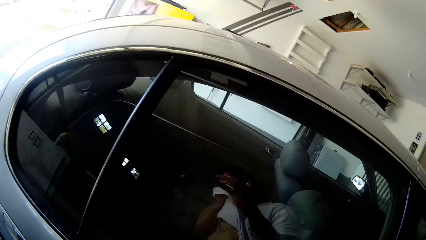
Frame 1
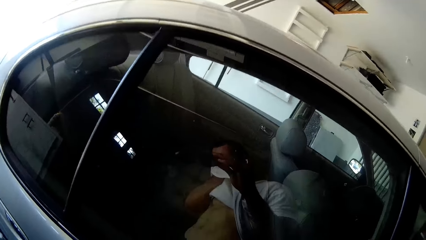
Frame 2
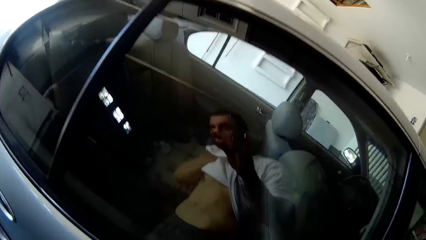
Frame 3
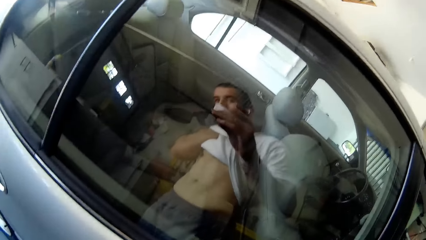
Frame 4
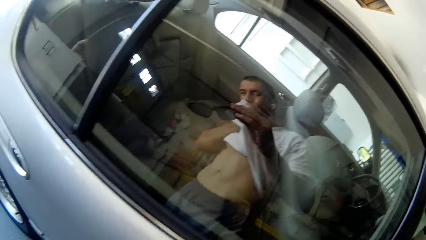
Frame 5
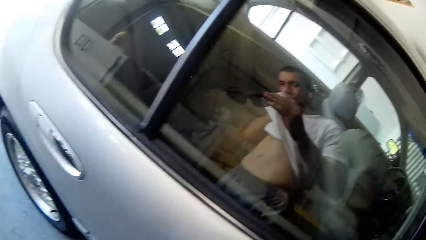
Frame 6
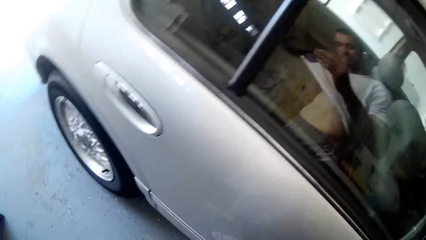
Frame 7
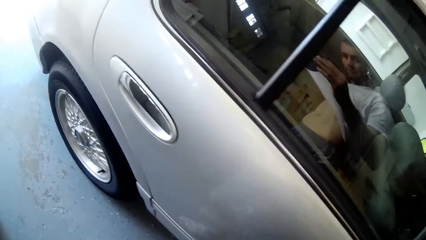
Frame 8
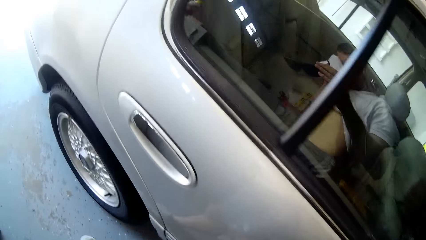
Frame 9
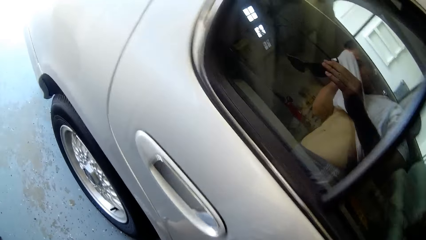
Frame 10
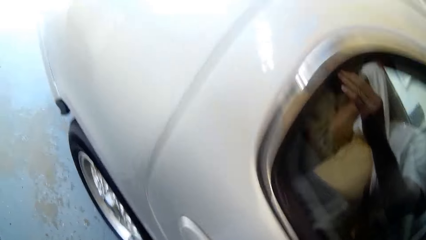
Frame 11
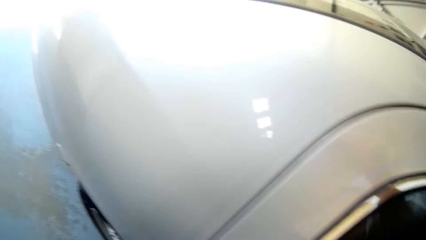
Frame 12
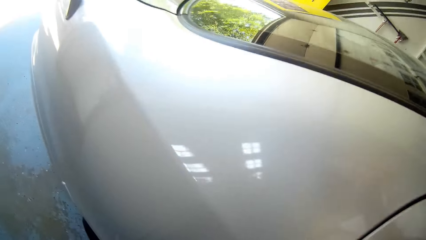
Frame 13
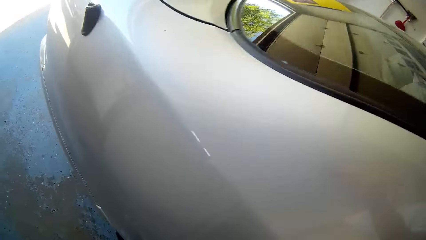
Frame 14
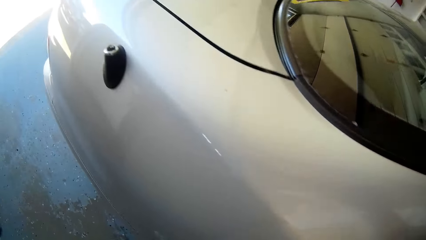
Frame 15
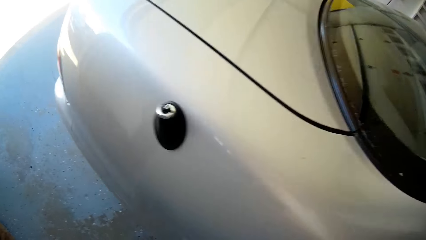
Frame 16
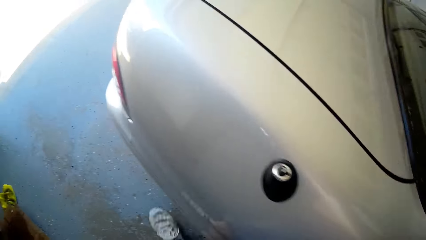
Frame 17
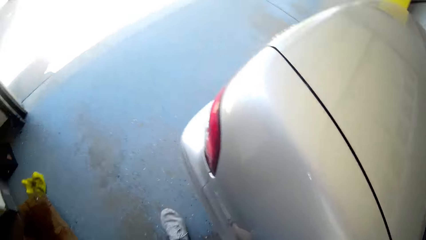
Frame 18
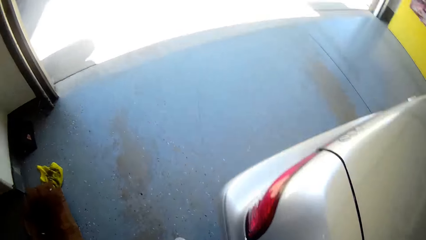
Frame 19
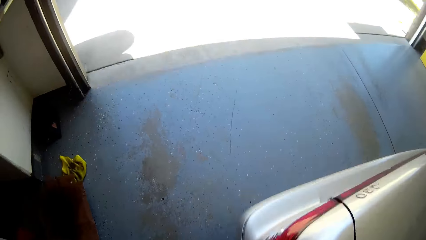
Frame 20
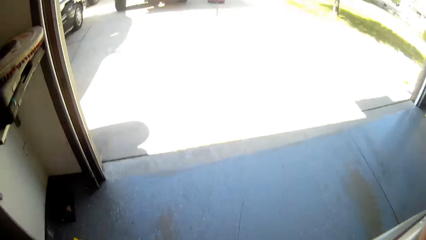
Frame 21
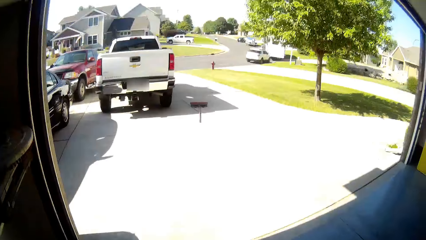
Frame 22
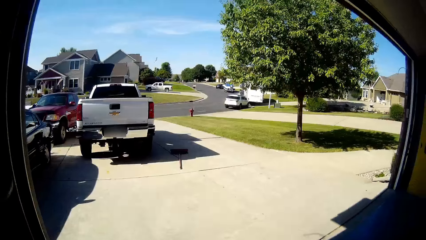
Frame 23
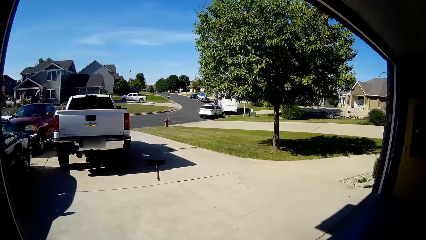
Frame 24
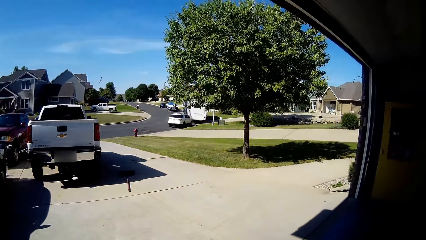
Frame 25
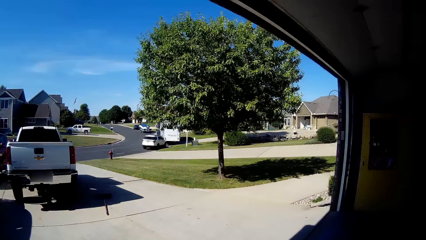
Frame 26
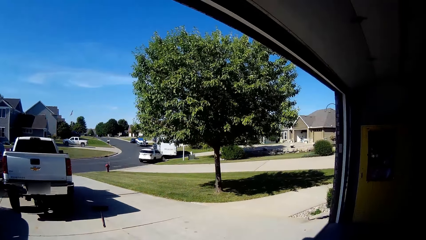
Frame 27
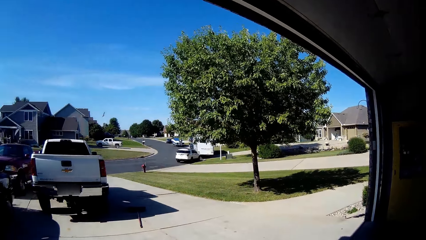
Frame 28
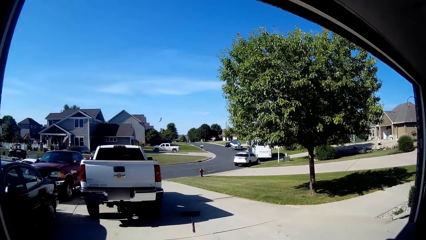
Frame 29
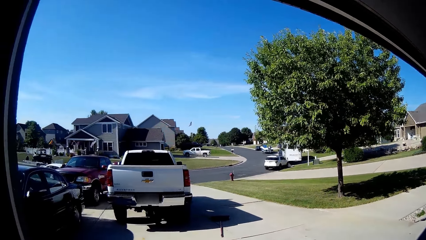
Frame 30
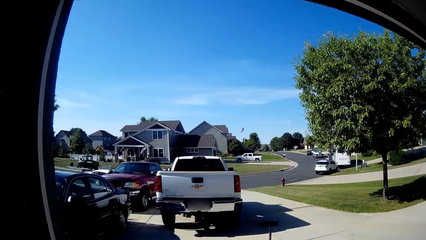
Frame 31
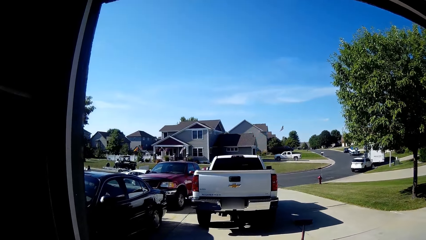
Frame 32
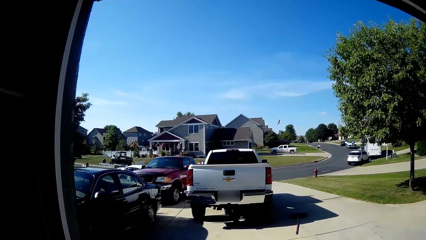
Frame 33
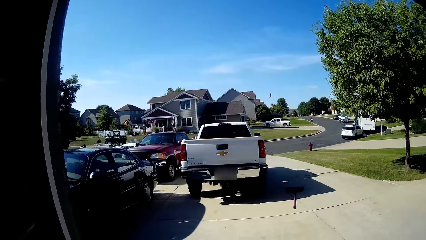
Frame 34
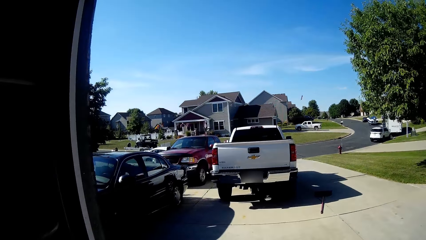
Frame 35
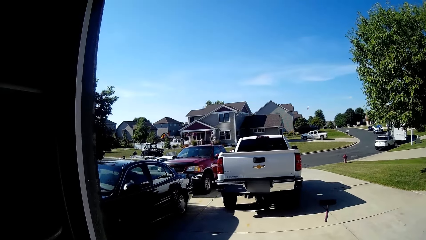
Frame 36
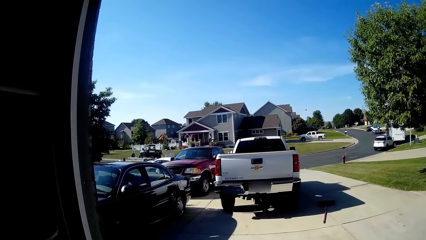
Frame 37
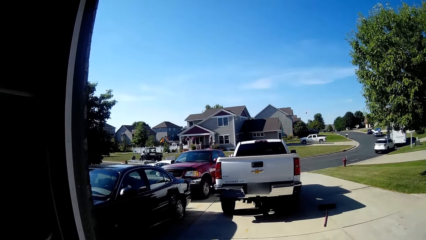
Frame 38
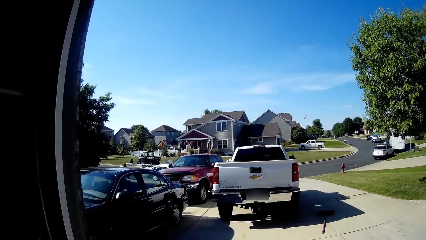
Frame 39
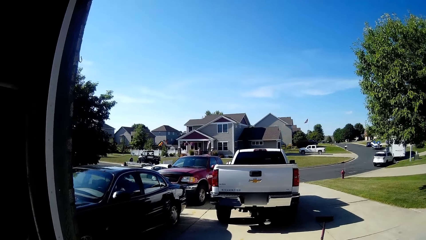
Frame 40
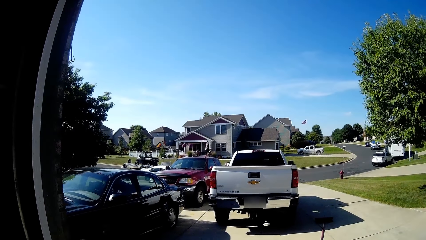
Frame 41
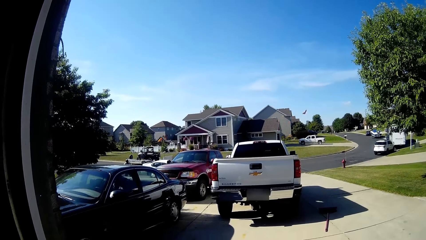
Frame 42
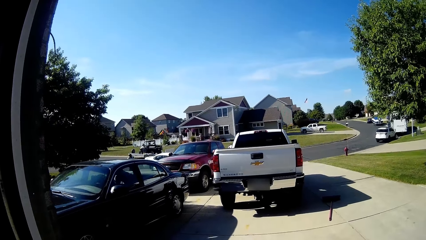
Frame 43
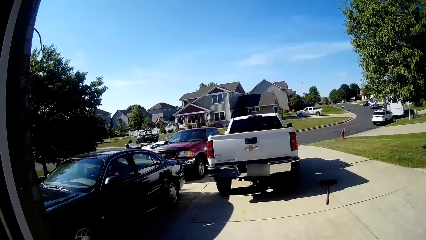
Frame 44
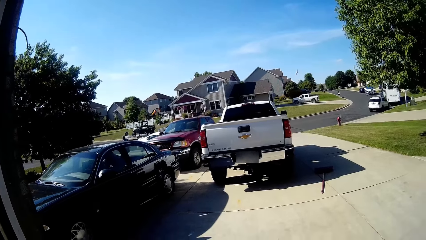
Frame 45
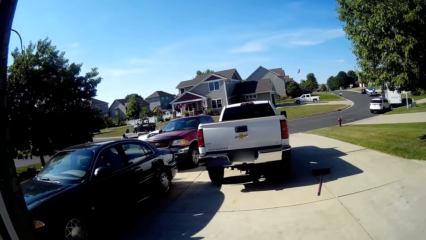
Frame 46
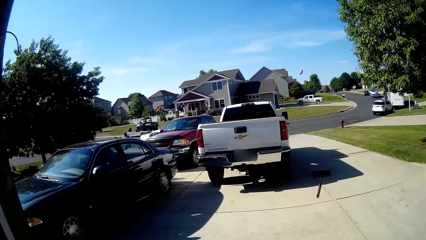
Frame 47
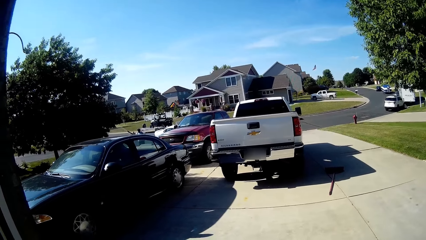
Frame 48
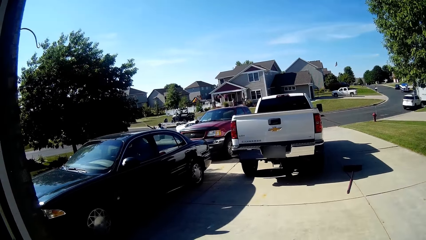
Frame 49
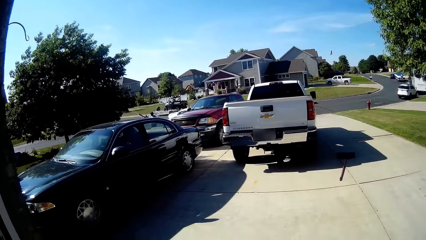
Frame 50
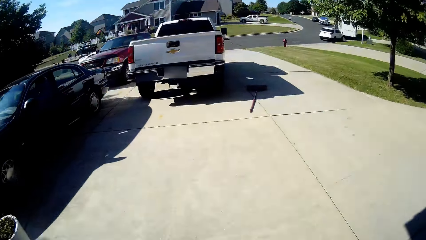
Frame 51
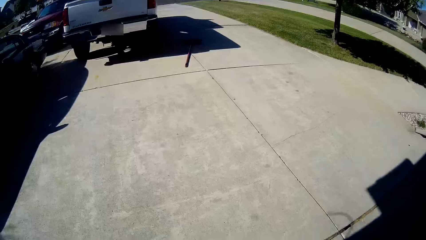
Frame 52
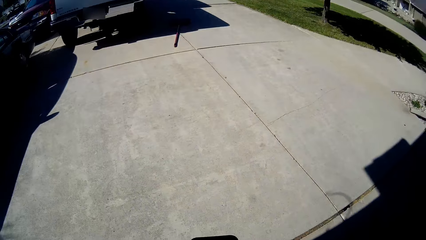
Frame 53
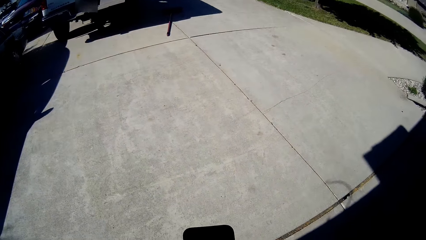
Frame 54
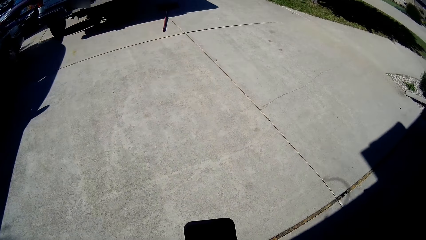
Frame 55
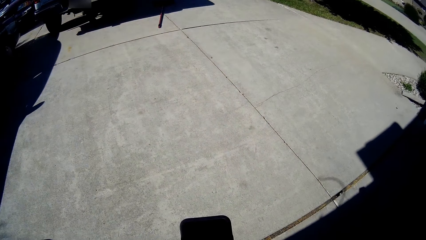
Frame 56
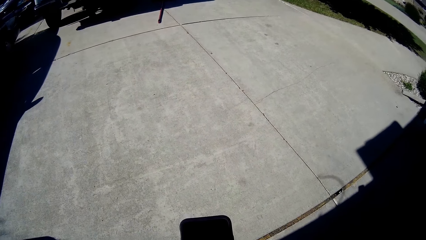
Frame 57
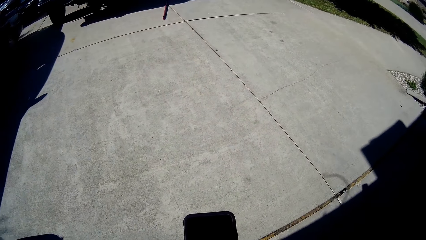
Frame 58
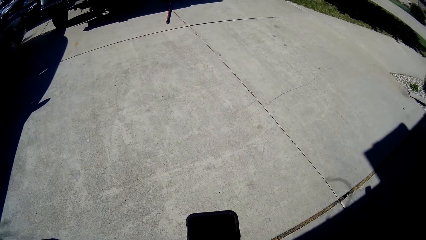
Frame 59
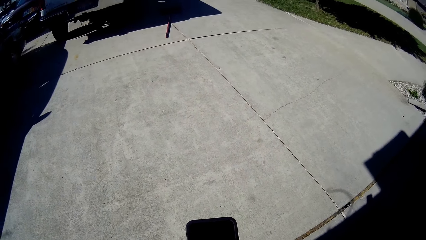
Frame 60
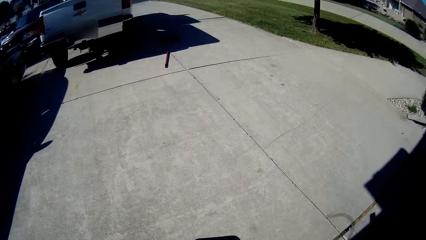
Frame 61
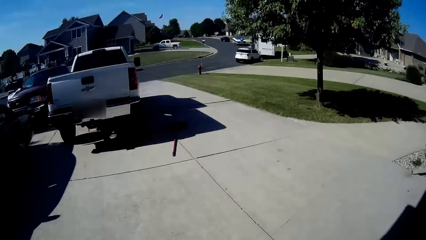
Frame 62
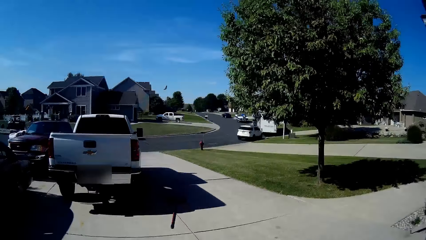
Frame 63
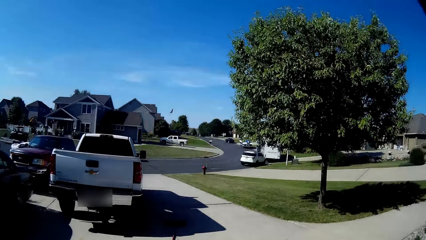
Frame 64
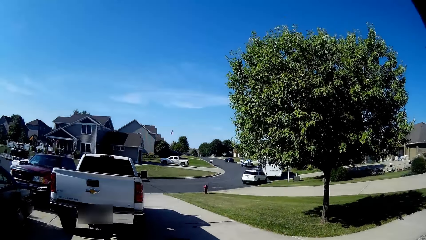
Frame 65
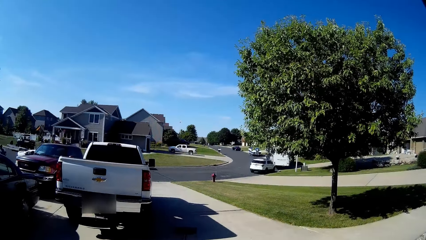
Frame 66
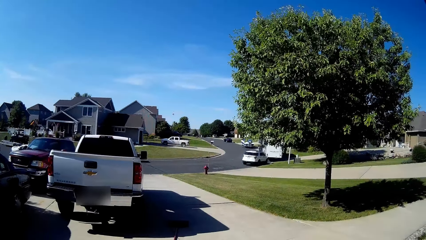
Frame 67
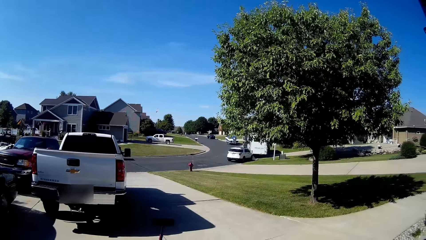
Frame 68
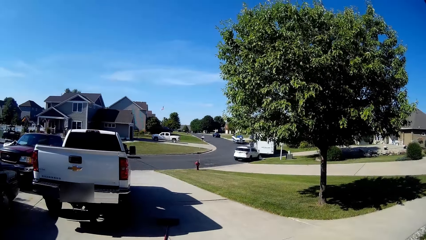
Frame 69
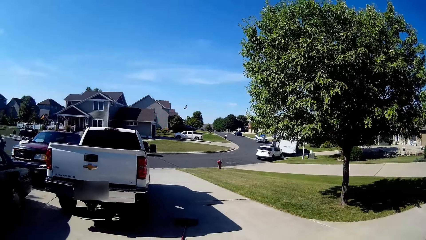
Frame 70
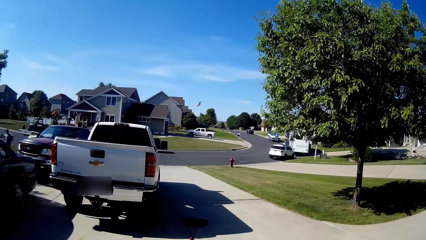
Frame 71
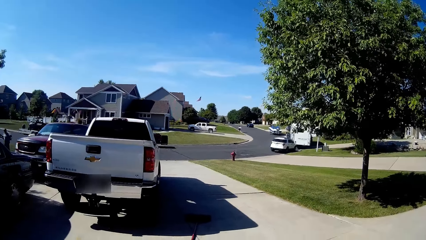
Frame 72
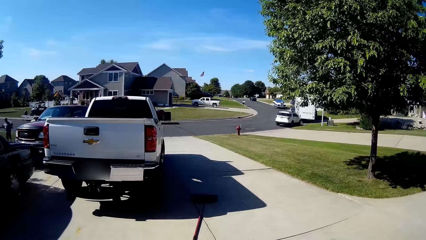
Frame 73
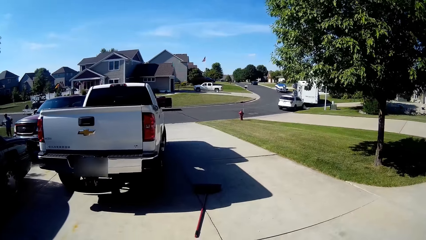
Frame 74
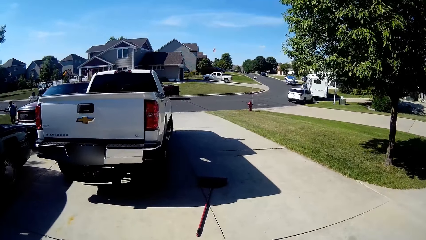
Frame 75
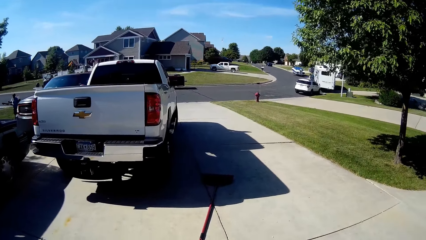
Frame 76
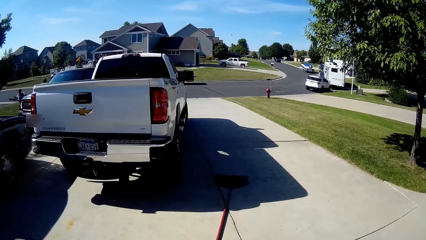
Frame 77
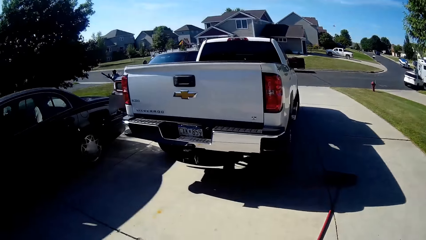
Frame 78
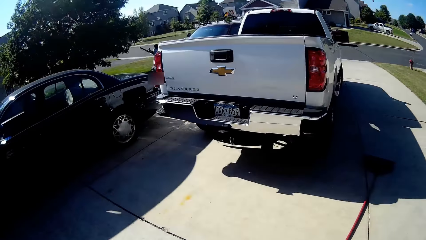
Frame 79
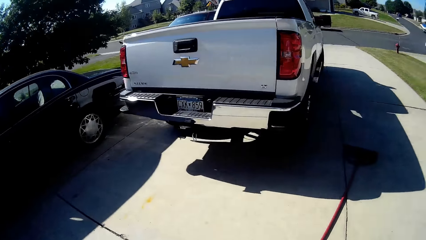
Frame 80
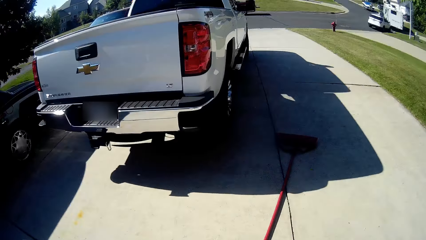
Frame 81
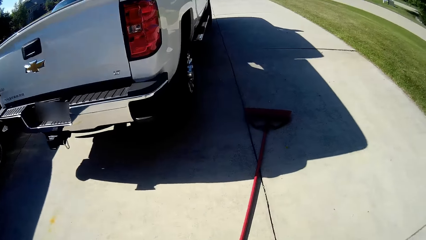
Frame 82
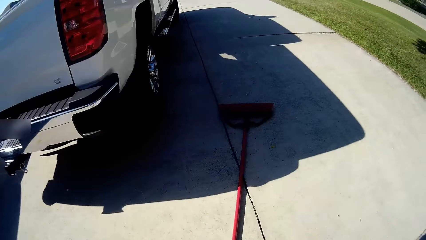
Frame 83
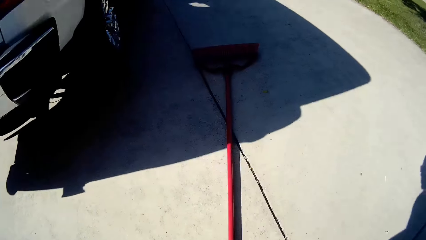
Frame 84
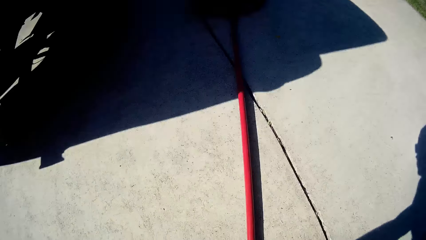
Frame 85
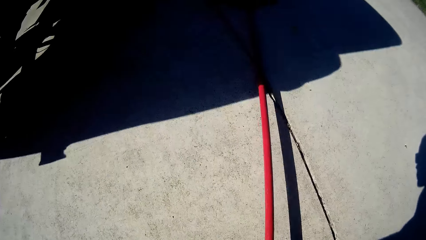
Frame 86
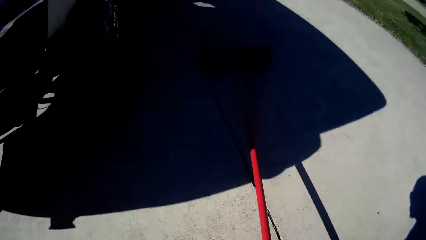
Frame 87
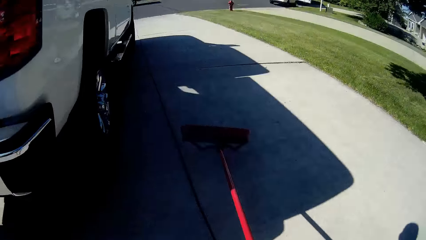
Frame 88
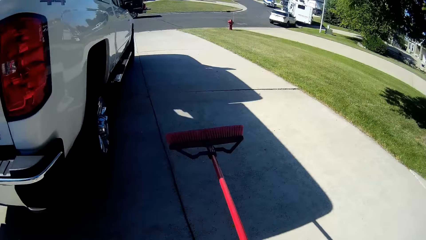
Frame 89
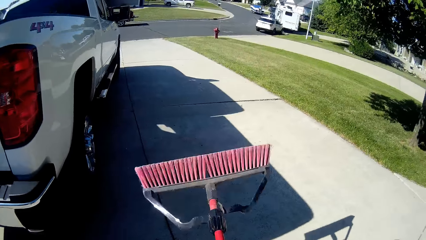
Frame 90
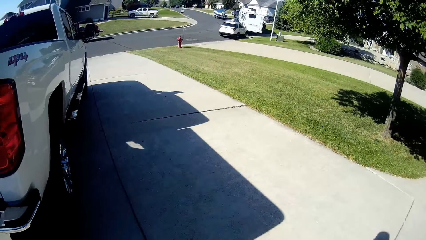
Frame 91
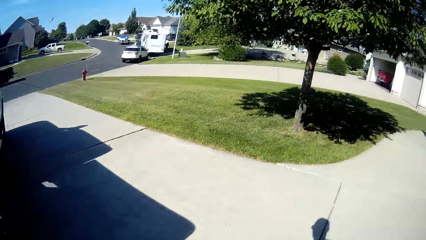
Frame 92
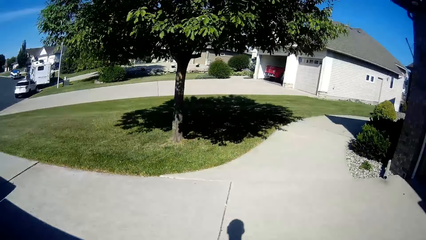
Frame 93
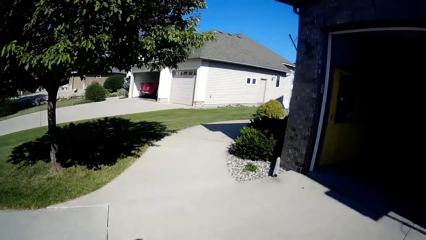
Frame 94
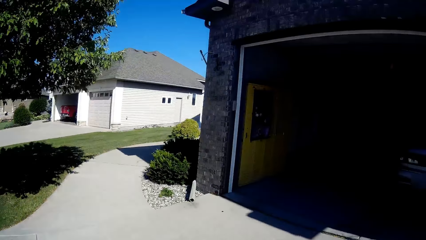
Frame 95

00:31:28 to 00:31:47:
The camera wearer wipes his face with a cloth. He looks in the car. He walks around. He looks around. He uses the mobile phone. He walks around. He picks up a cleaning brush from the floor in the driveway with his right hand.
